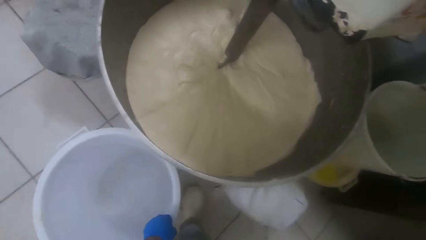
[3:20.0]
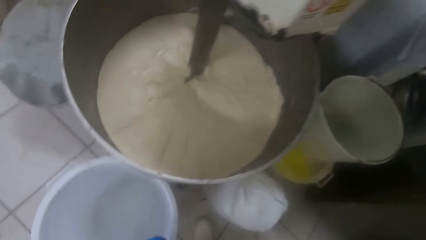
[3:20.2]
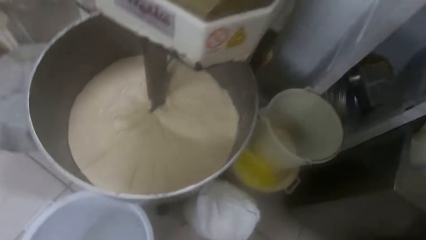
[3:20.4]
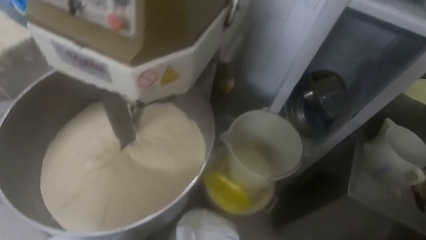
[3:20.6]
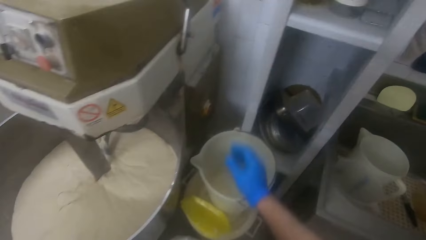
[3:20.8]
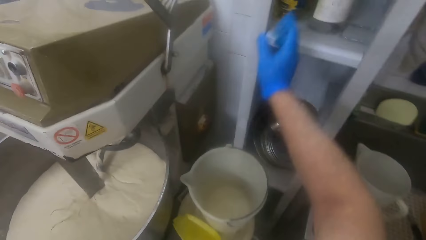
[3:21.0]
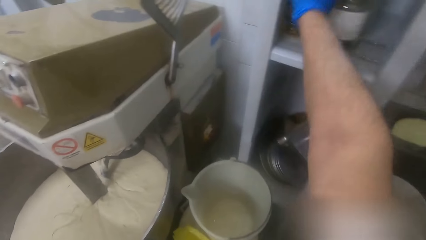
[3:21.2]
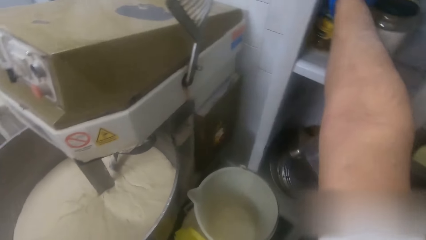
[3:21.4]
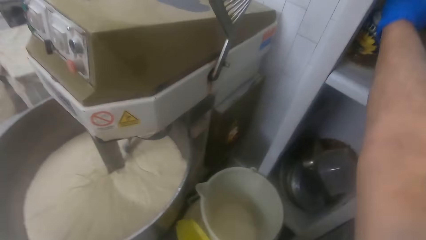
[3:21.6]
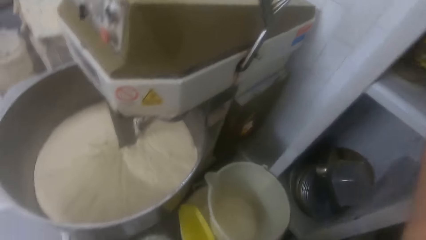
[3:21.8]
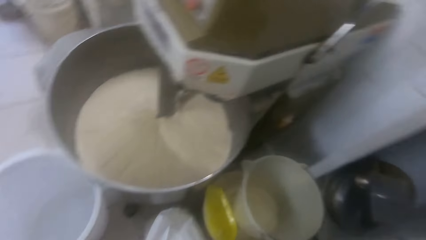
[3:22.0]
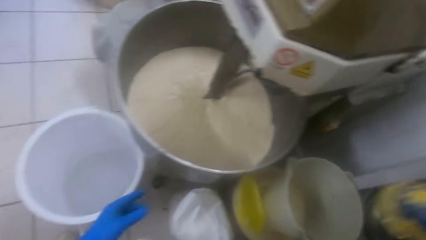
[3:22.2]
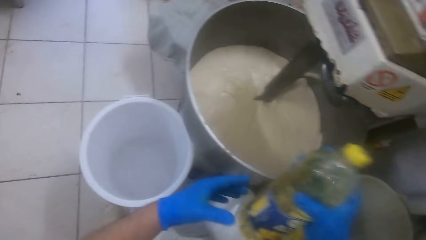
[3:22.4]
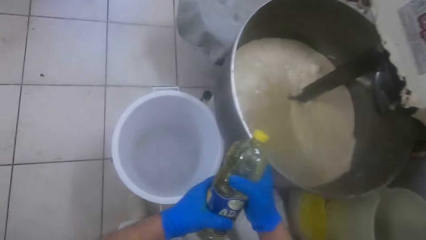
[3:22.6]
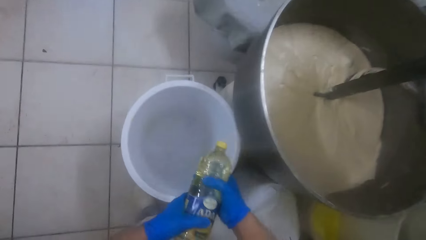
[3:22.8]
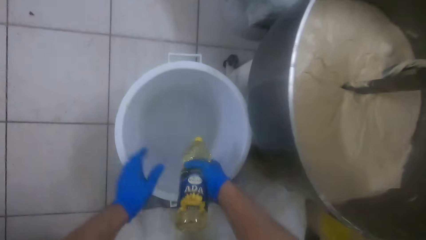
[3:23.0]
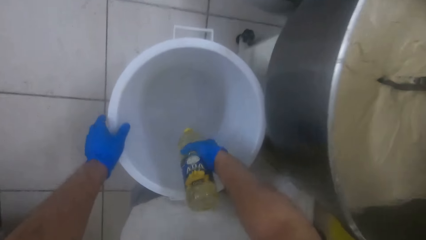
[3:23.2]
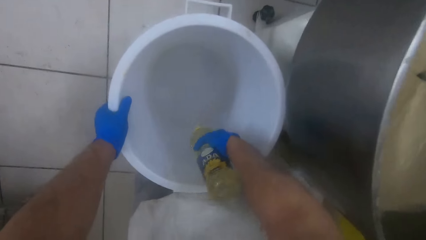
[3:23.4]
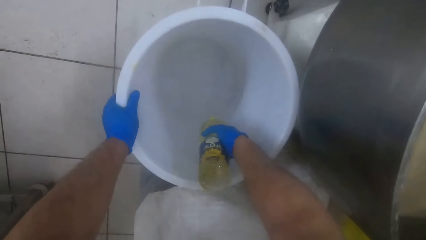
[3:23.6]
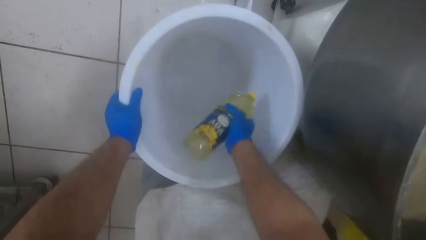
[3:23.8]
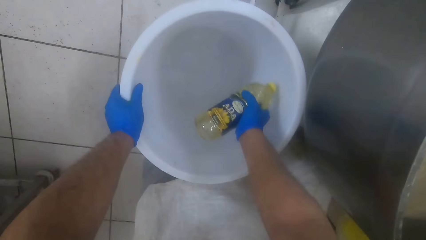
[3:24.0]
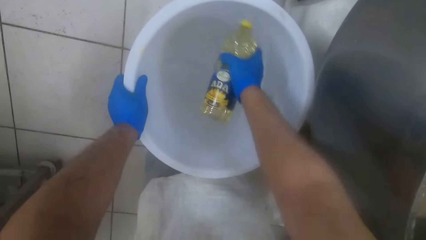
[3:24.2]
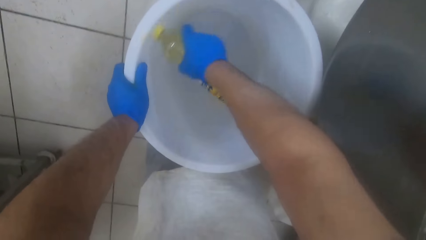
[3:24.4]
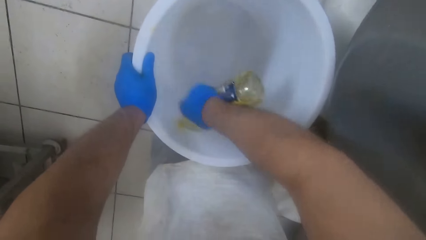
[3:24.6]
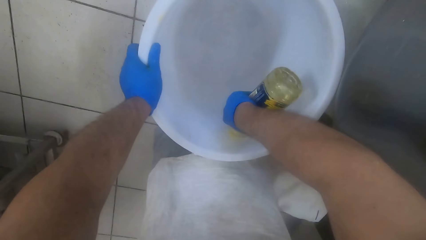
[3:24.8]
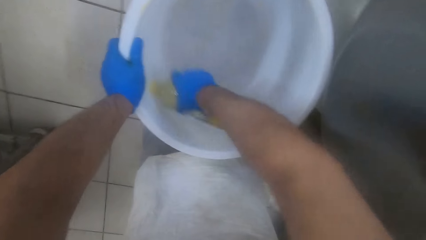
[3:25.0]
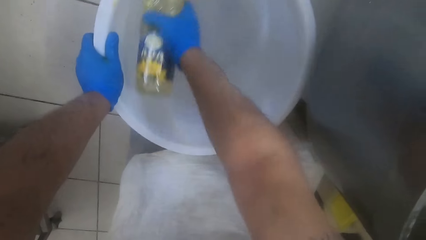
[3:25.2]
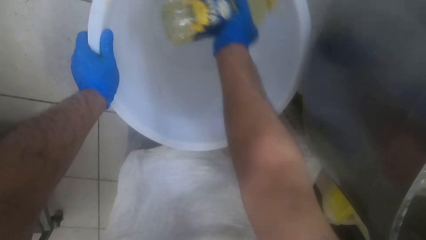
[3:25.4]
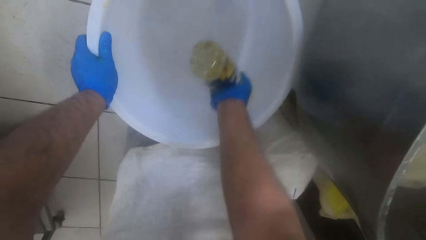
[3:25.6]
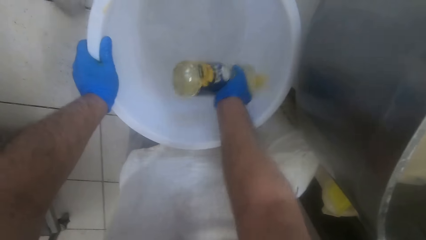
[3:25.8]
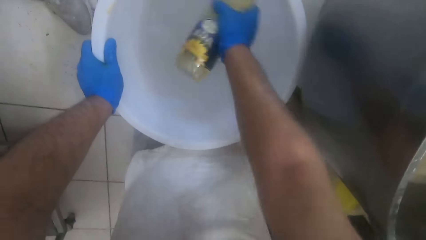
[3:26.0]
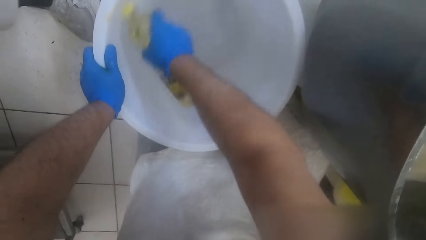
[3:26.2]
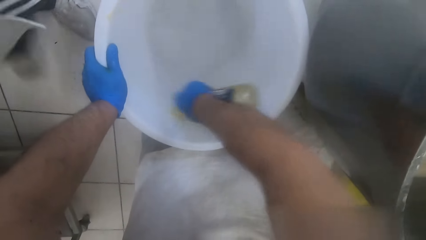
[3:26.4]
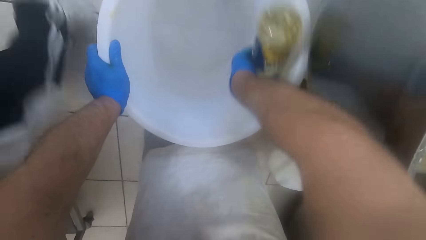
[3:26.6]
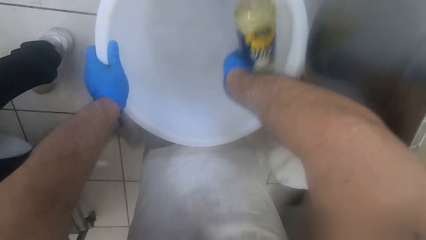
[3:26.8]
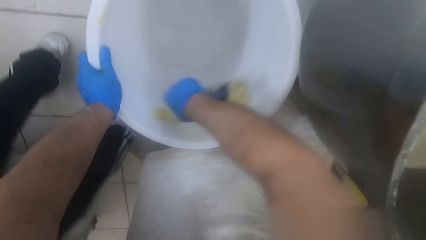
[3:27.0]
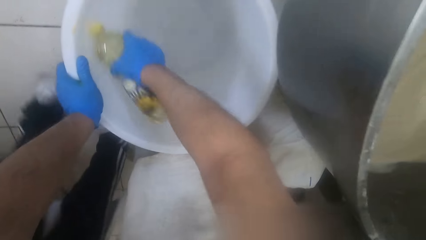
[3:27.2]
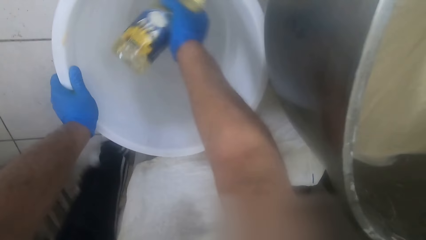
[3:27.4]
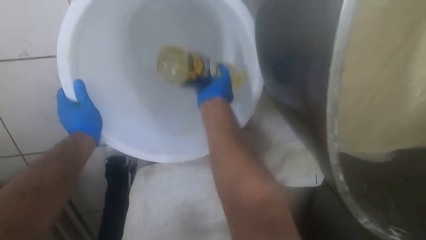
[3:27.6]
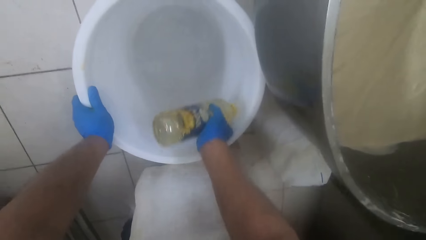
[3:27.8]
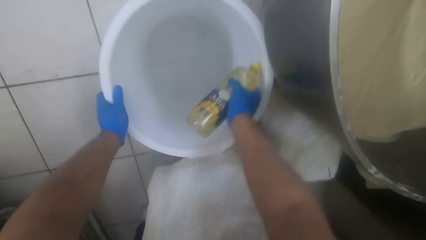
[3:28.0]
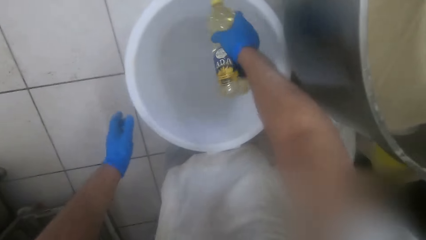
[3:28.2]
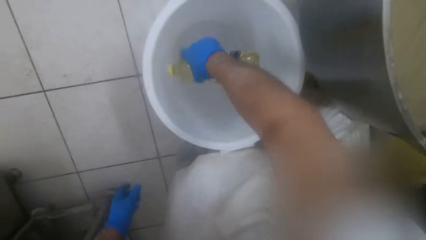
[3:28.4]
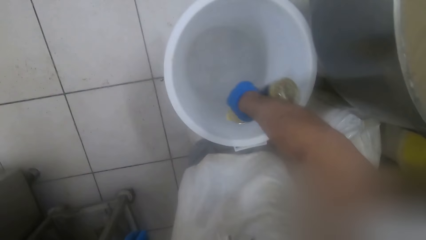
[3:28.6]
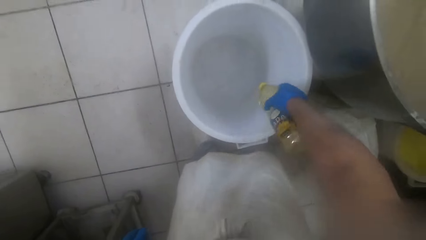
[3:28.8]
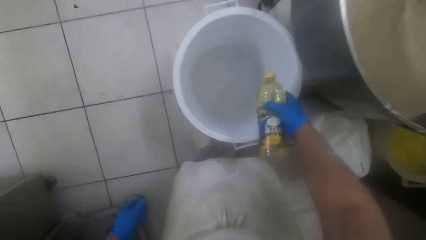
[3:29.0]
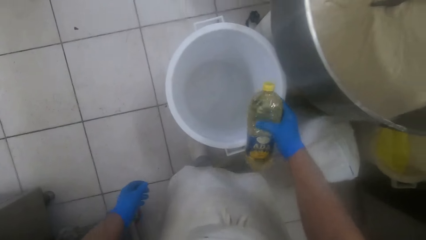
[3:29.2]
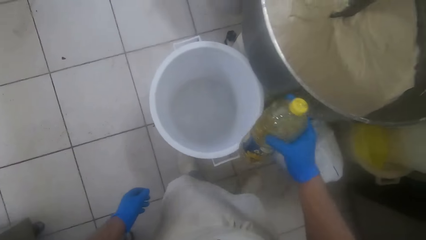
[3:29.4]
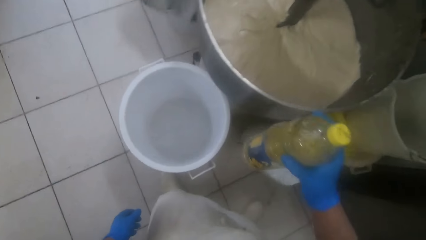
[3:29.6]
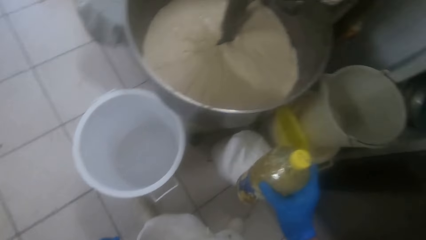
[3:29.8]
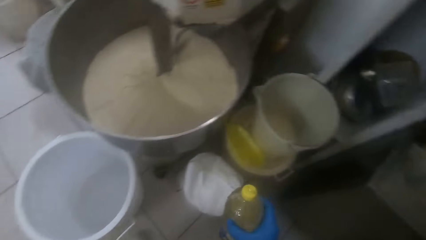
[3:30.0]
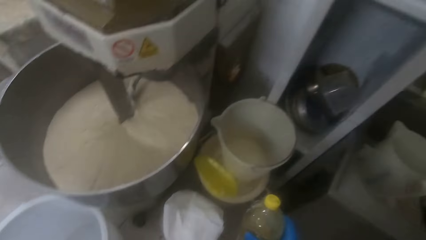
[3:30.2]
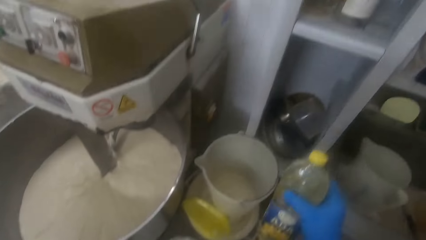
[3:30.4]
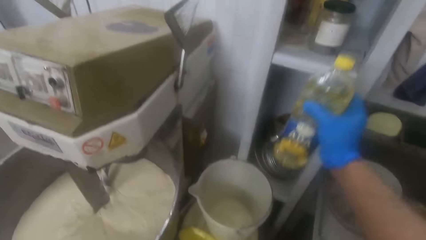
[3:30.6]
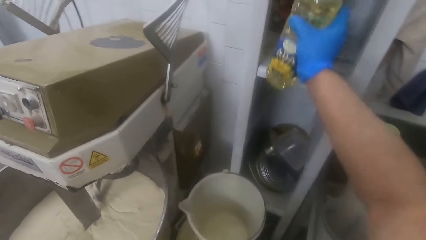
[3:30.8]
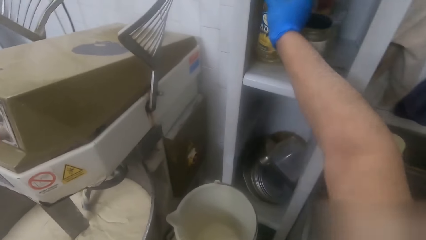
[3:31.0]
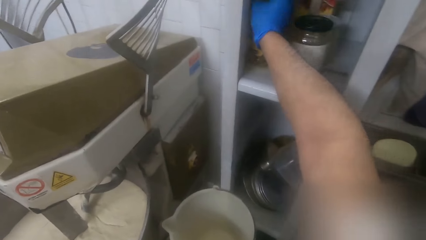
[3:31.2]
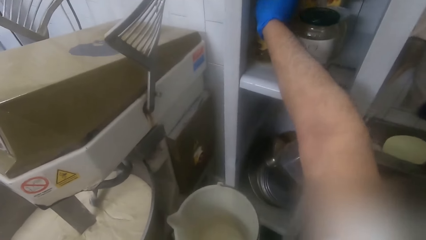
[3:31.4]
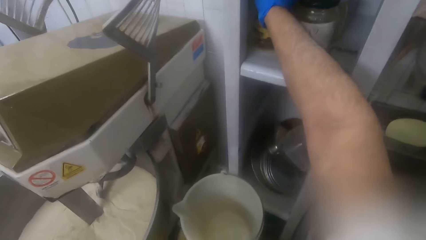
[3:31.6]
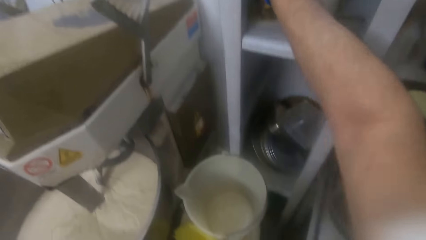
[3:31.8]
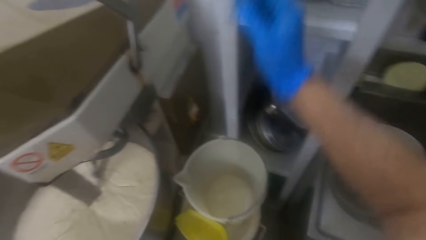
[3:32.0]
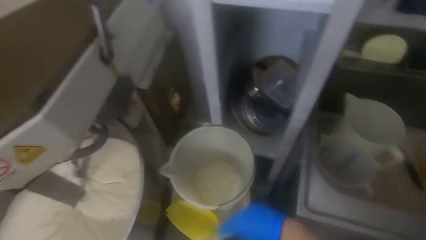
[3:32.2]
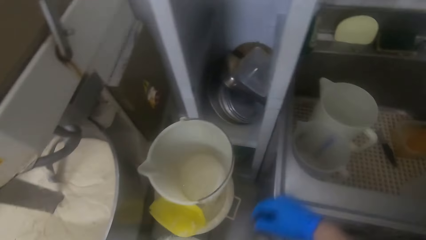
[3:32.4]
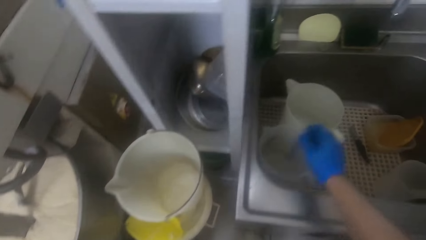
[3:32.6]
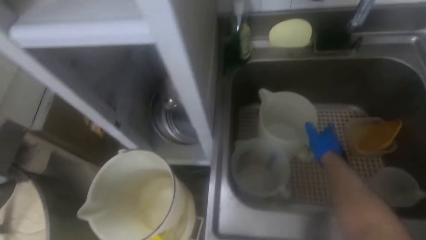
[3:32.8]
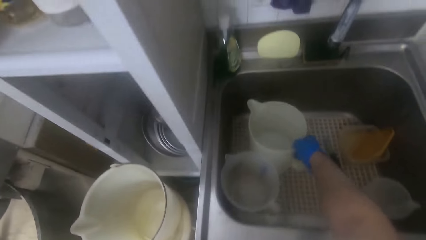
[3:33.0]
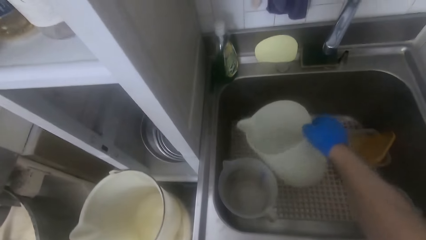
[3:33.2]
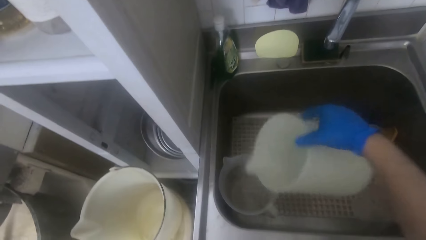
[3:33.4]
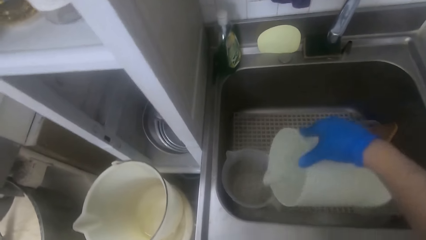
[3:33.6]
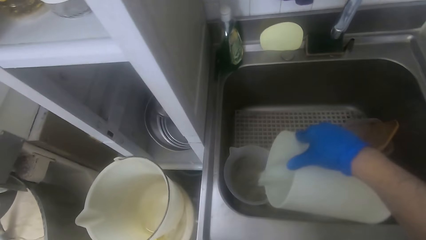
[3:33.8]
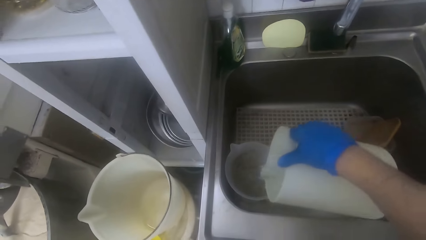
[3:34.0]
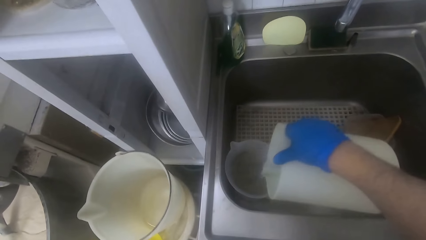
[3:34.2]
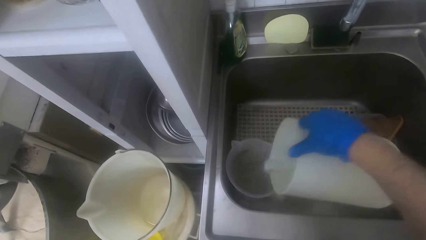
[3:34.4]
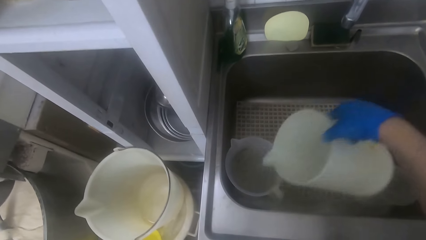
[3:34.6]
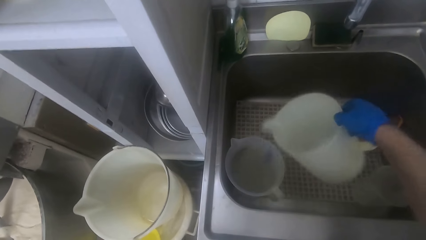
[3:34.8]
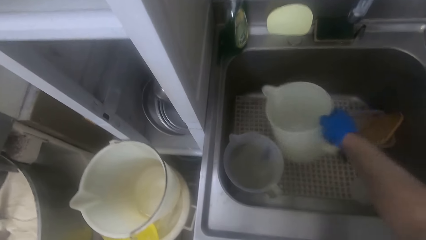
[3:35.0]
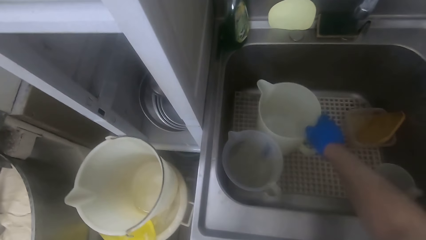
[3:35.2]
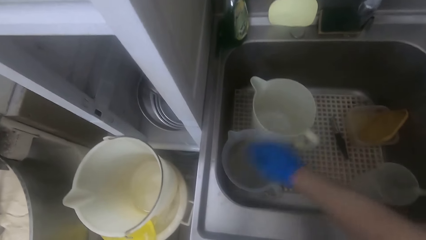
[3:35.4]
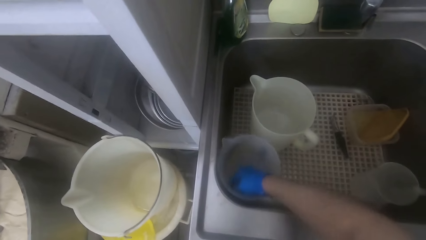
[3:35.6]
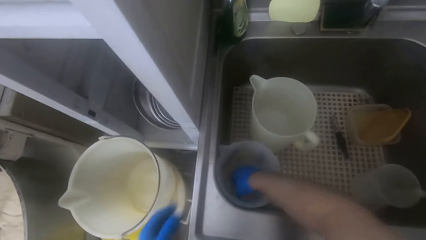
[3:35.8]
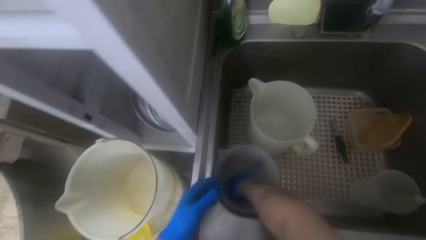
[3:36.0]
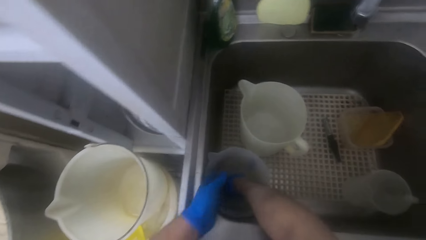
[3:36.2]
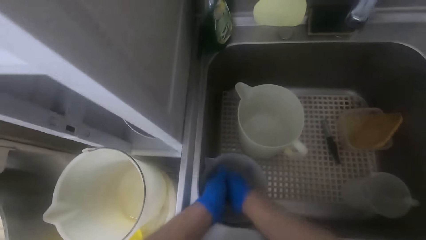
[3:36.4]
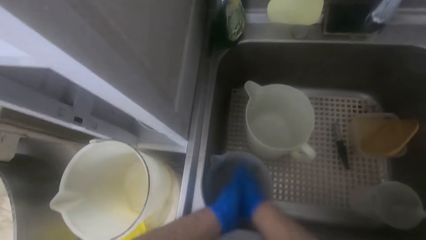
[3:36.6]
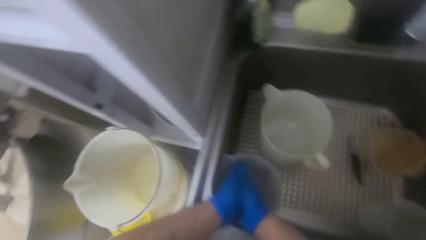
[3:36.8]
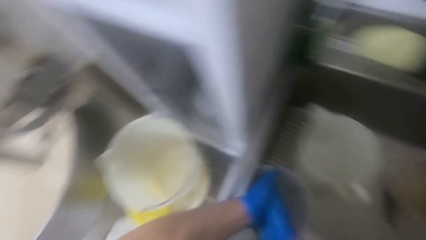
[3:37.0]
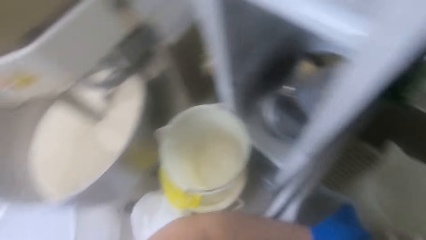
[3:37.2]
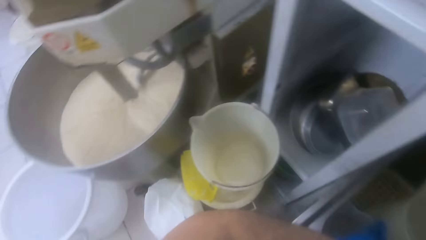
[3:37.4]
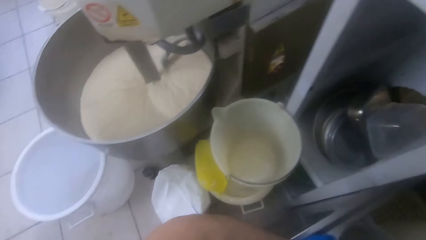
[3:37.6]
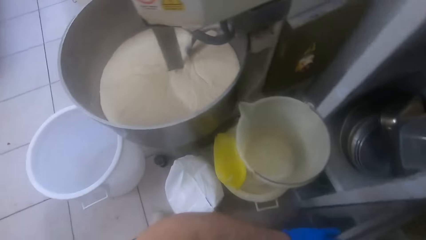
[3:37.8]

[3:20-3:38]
The camera wearer picks an oil container from a shelf with his right hand. He pours oil into the white bucket. He drops the oil container on the shelf with his right hand. He picks up a jar. He pours water into a second plastic jug from a white plastic jug. He drops the white plastic jug in the sink with his right hand. He puts his hands in the bucket. He washes his hands in the second plastic jug in the sink.
